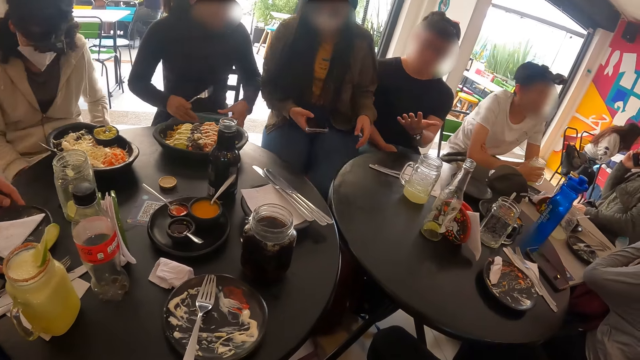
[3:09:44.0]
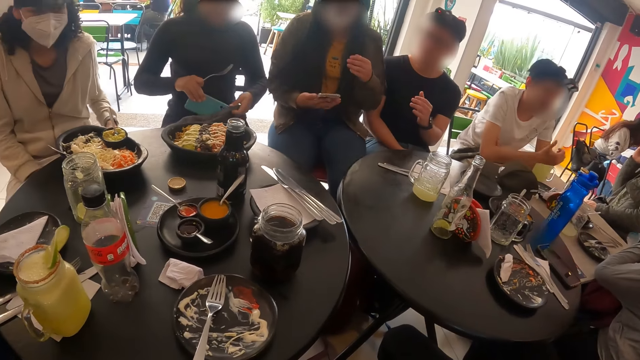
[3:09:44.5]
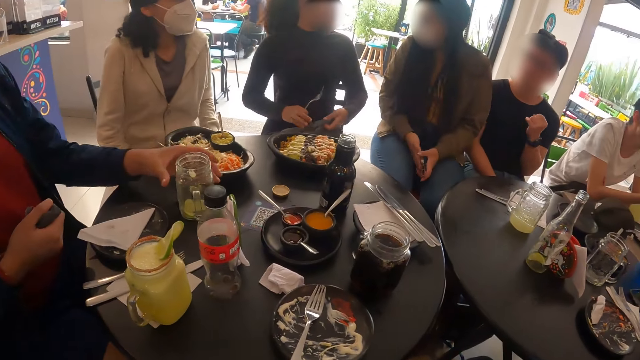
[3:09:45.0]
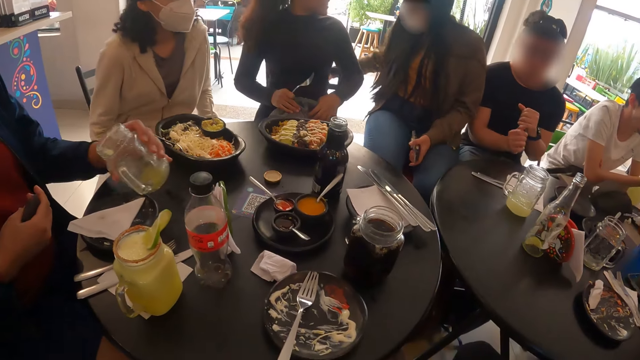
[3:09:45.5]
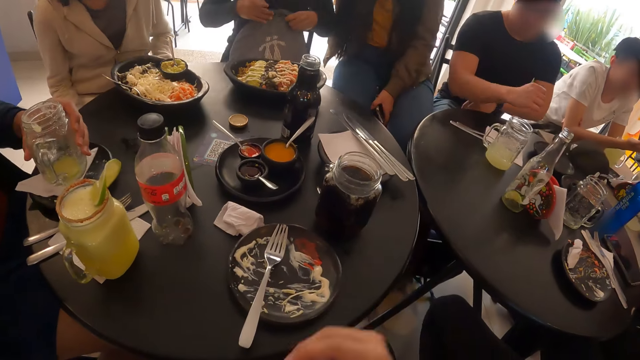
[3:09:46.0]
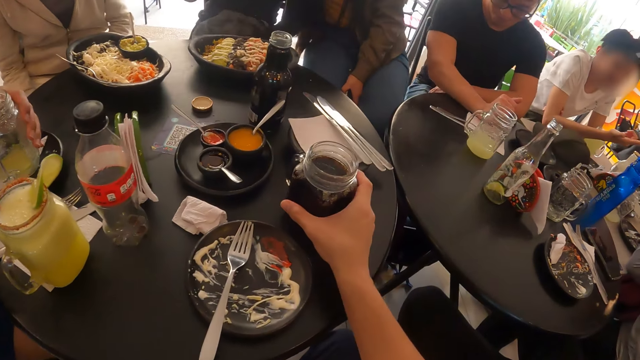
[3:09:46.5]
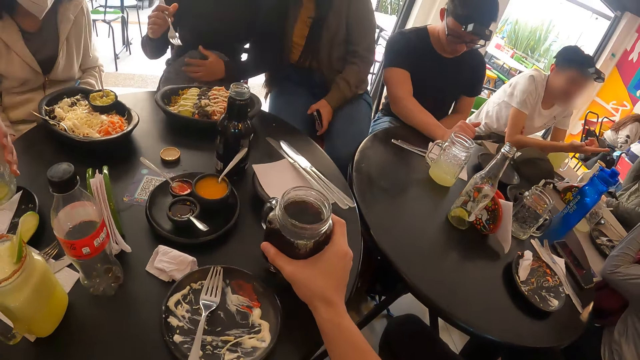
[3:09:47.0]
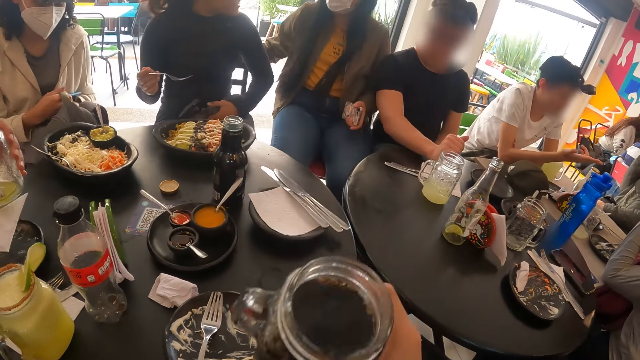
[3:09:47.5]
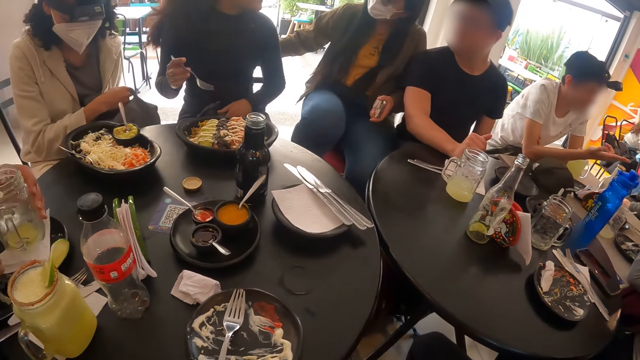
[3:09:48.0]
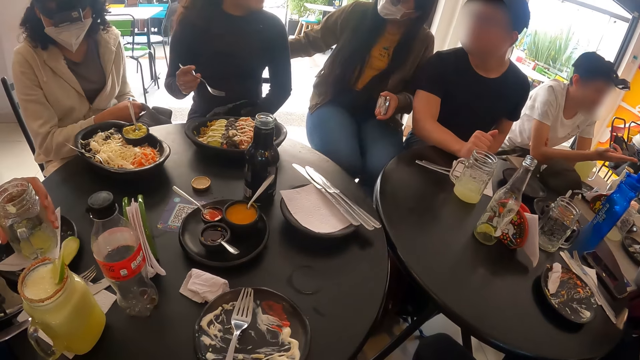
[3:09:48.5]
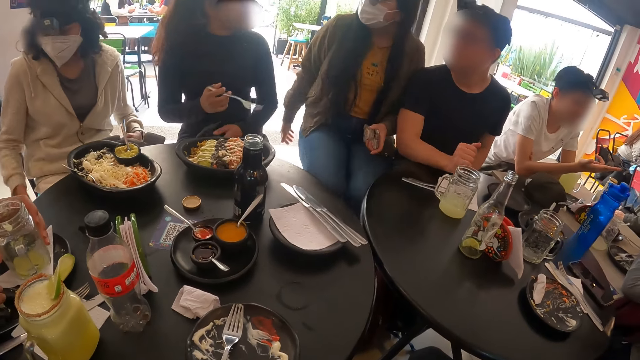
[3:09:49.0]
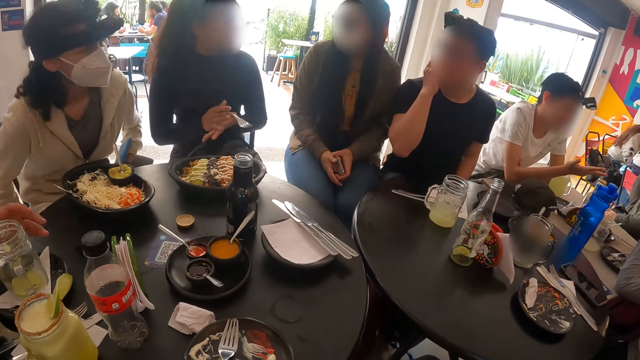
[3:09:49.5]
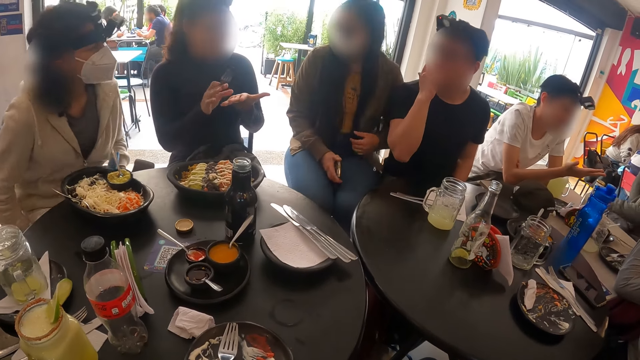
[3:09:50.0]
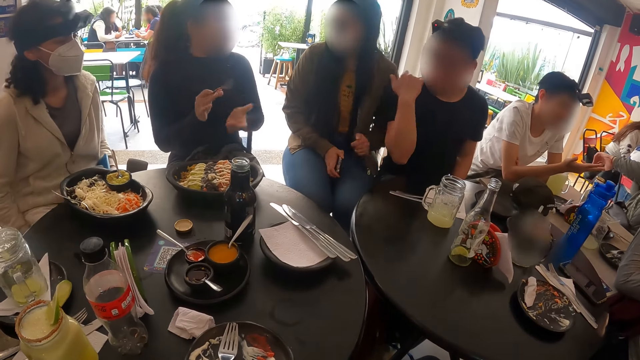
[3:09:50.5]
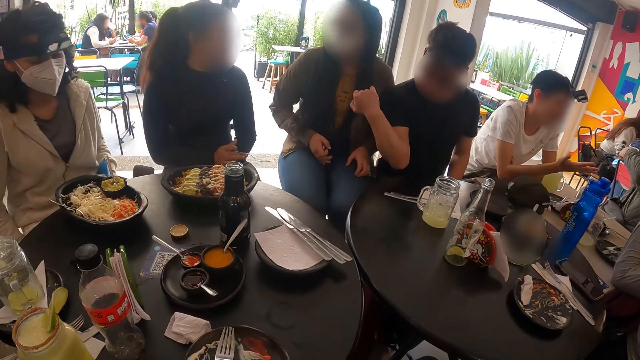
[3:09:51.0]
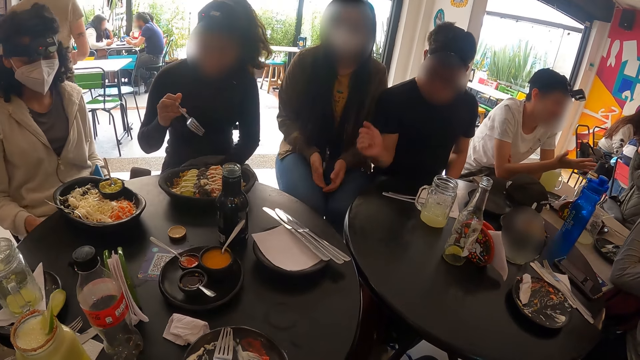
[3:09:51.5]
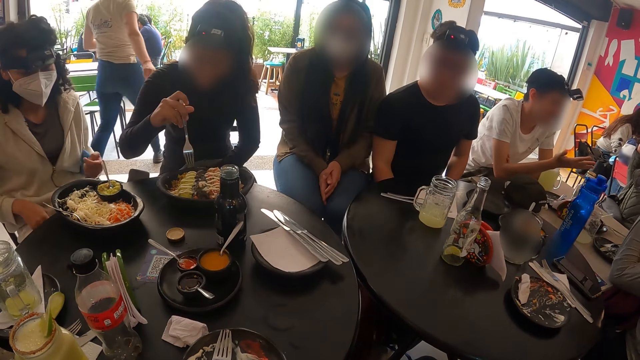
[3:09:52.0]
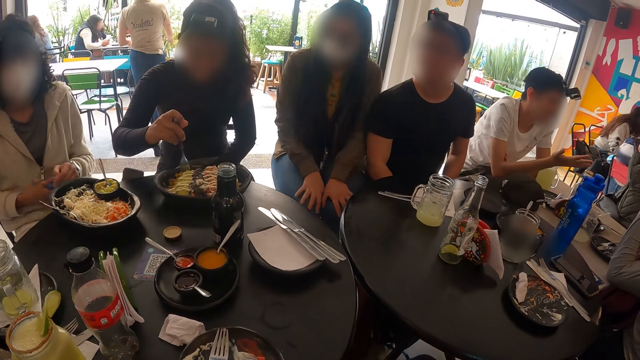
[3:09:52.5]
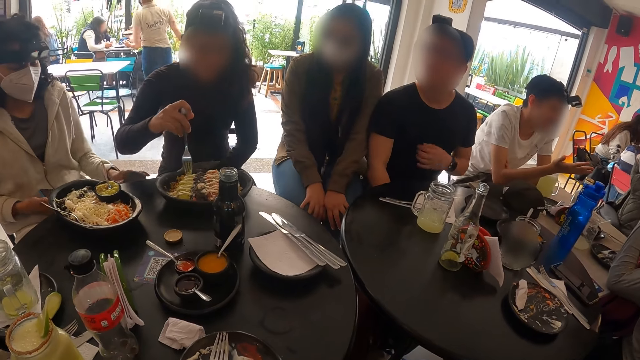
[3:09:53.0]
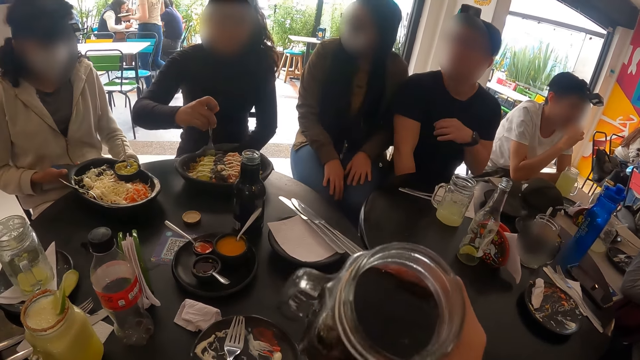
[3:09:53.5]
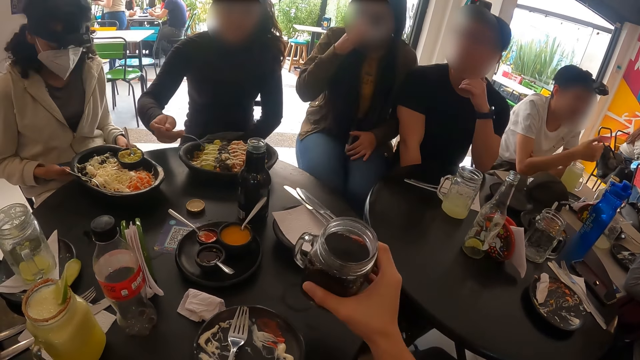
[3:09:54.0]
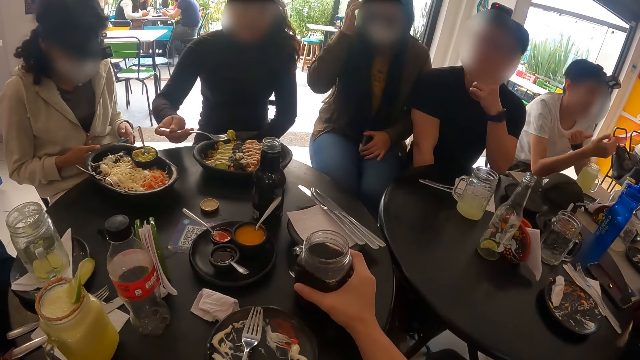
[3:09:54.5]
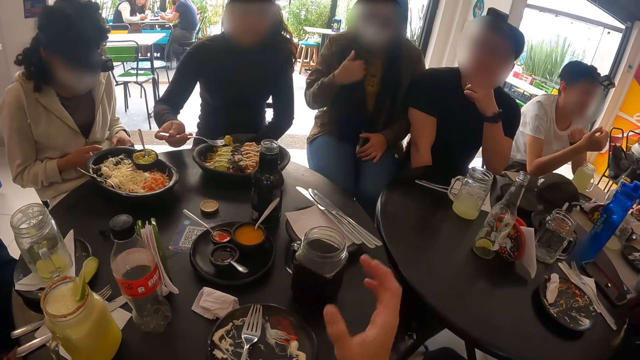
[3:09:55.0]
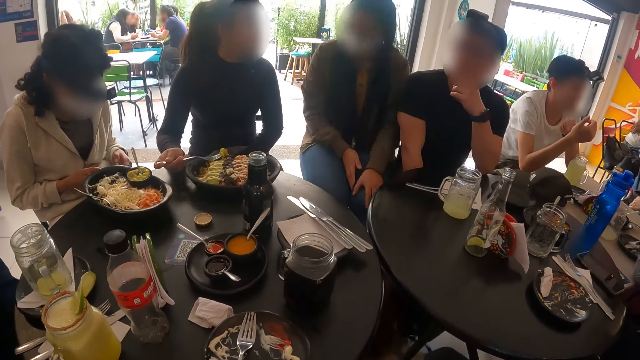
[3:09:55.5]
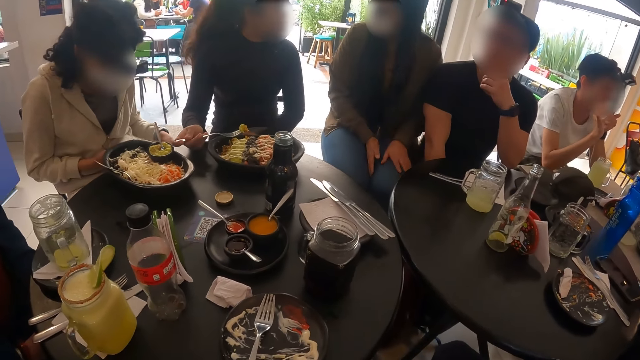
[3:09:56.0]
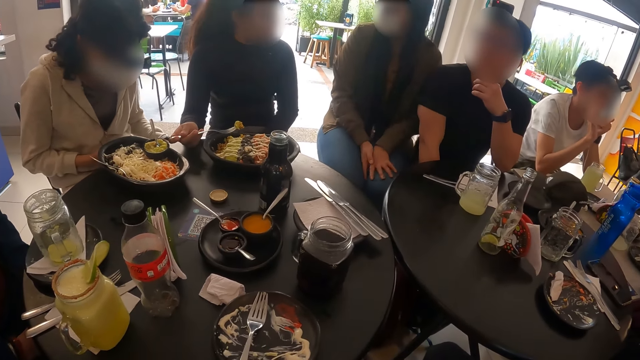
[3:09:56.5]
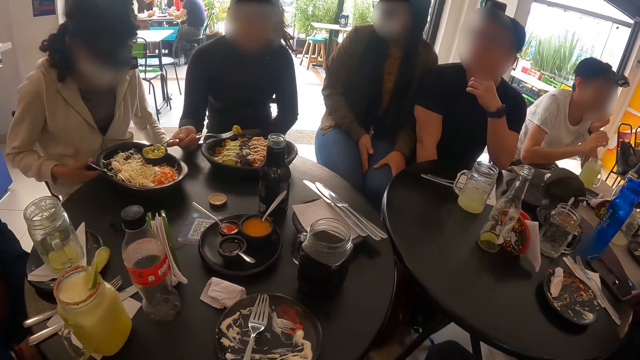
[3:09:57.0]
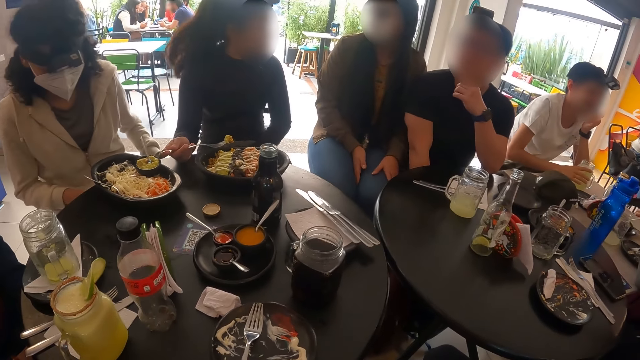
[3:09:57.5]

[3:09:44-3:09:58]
A woman puts a mobile phone into a handbag on her laps with her right hand. A person touches a glass jar. The camera wearer picks up a jar of cola from the table with his right hand. He touches the glass jar. He puts the jar of cola in his mouth. The woman eats from the plate of vegetables with the fork in her right hand. The camera wearer places the jar of cola on the table with his right hand.

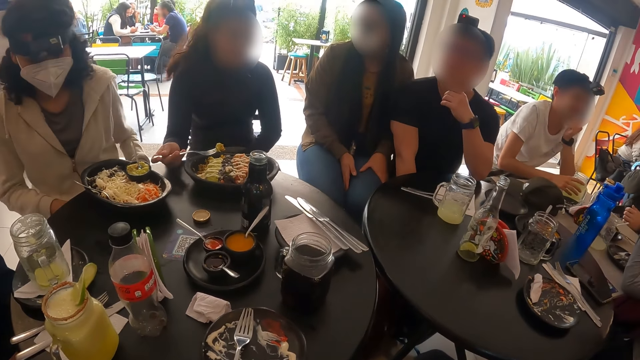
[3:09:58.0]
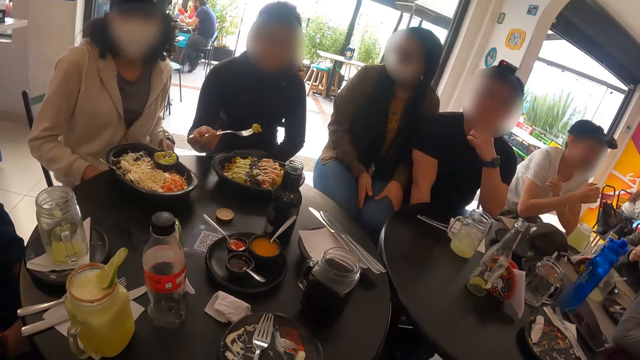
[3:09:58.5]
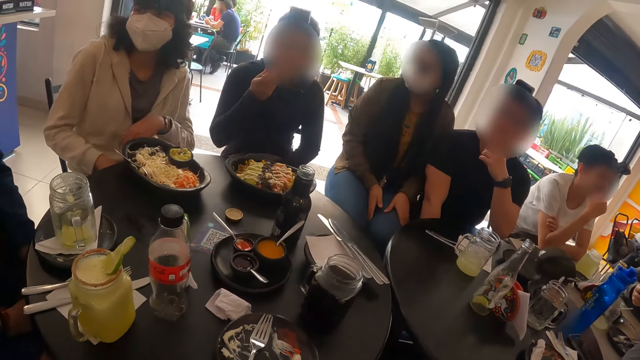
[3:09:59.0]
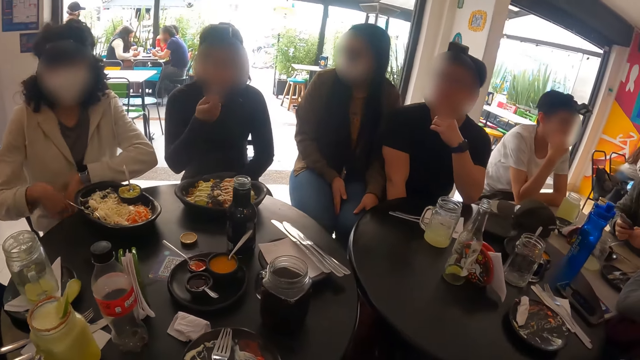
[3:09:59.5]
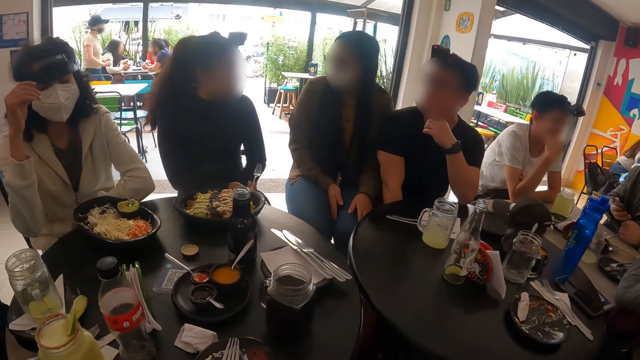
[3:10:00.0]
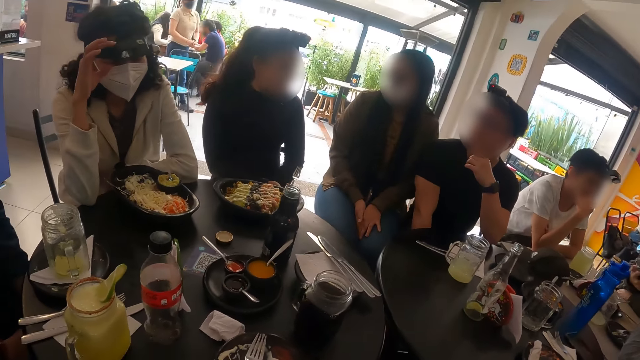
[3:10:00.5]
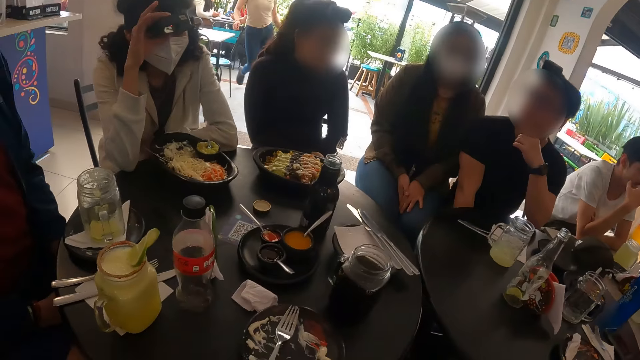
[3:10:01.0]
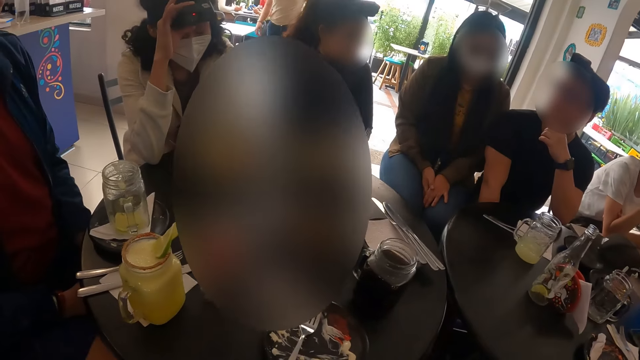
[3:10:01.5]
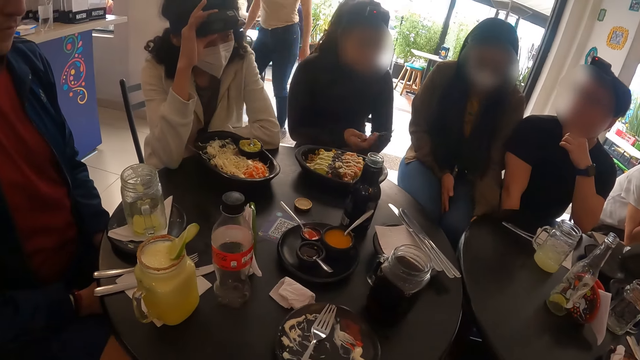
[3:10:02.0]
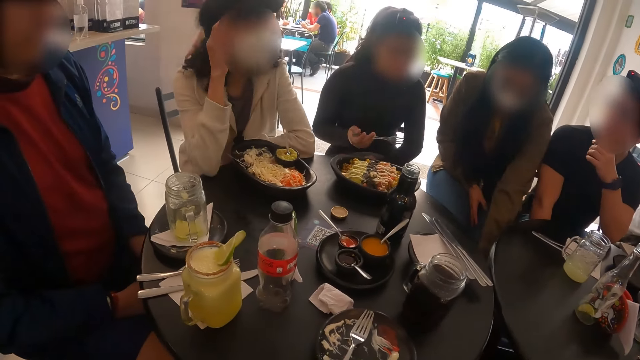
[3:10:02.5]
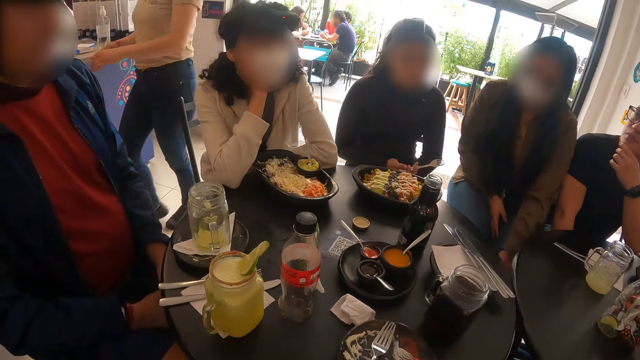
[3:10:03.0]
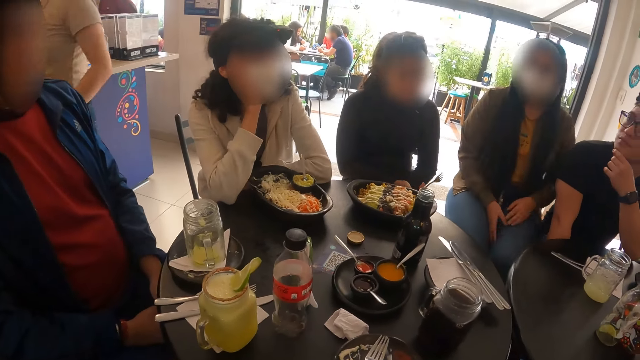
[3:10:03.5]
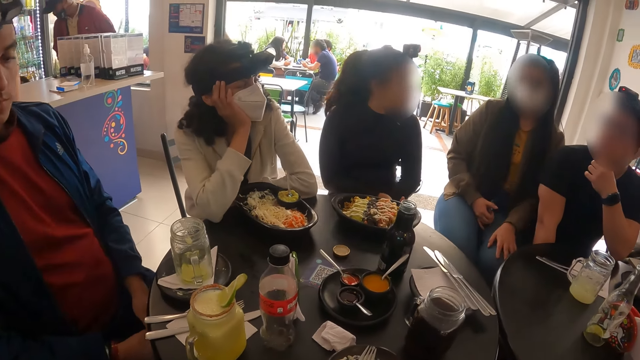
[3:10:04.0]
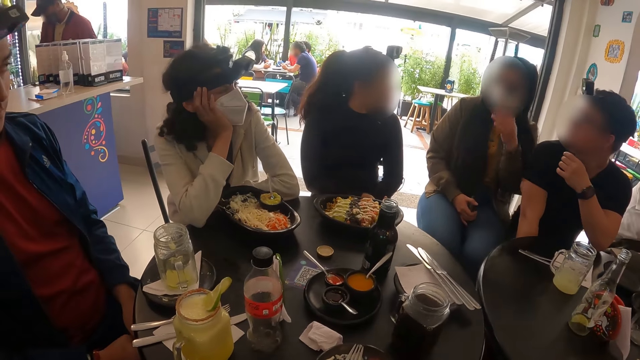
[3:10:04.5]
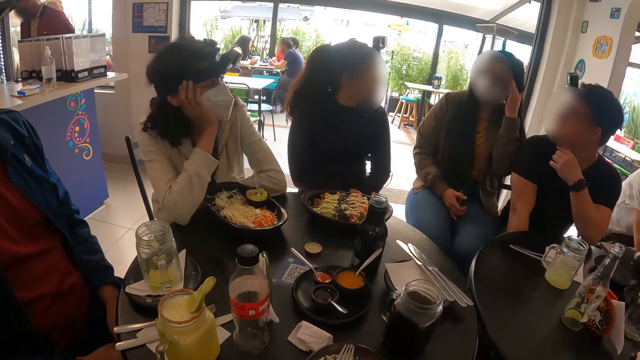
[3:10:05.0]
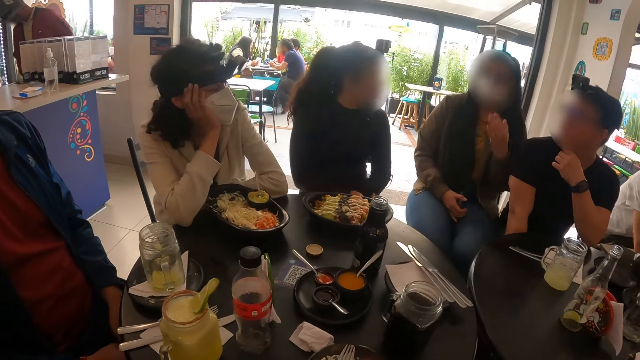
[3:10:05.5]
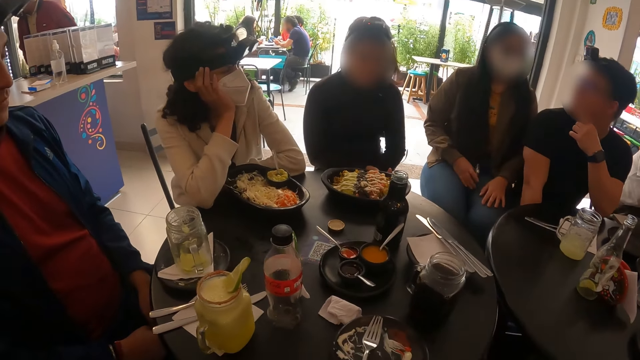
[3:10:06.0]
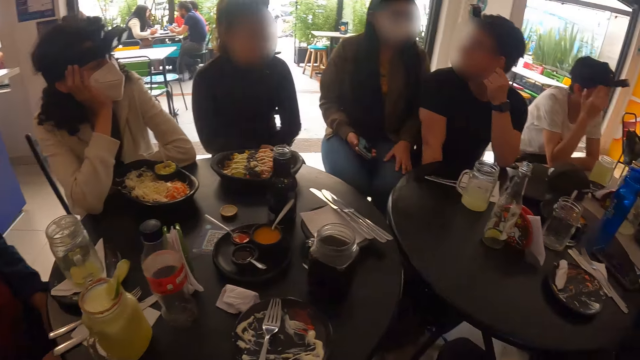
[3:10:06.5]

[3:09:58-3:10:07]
A person eats food. Another person touches a camera. A third person touches a phone.
